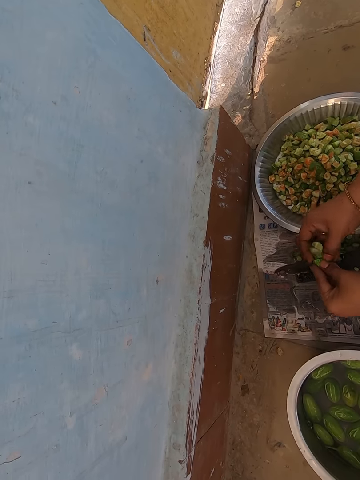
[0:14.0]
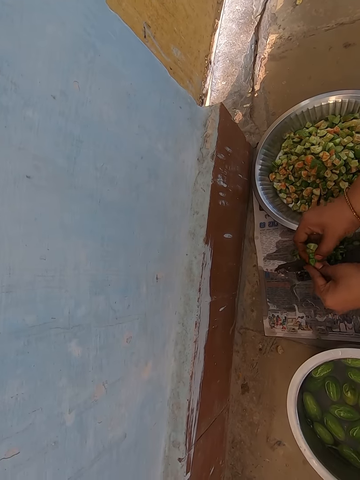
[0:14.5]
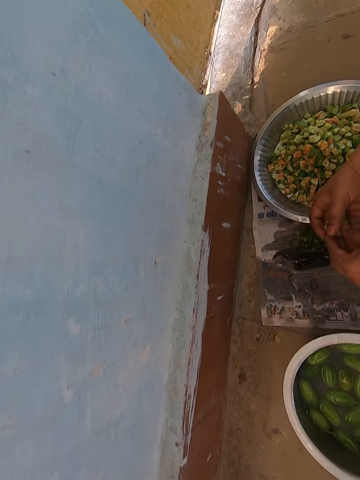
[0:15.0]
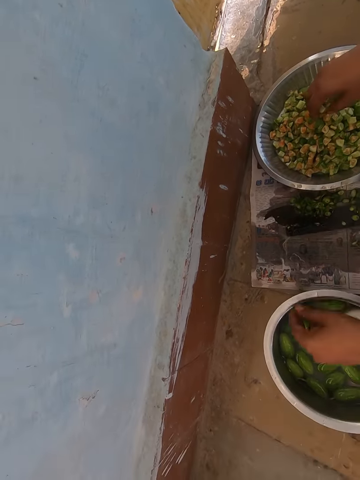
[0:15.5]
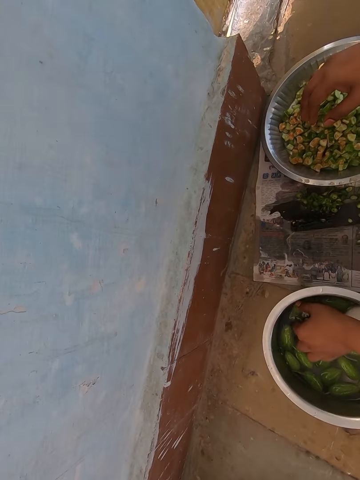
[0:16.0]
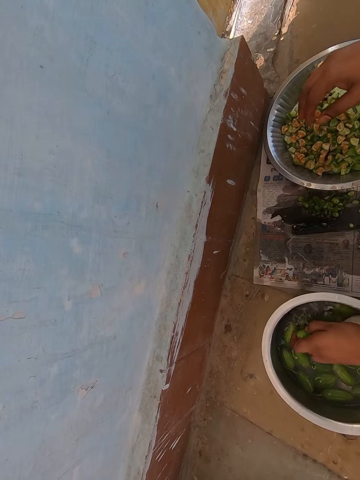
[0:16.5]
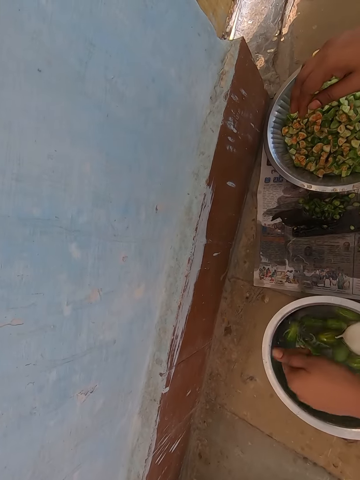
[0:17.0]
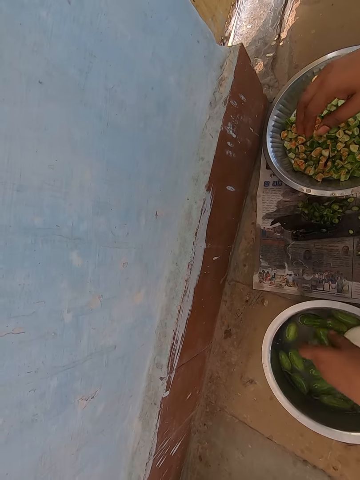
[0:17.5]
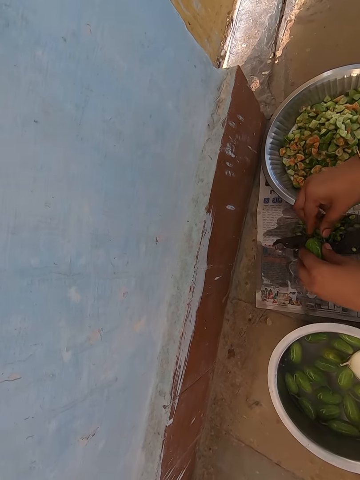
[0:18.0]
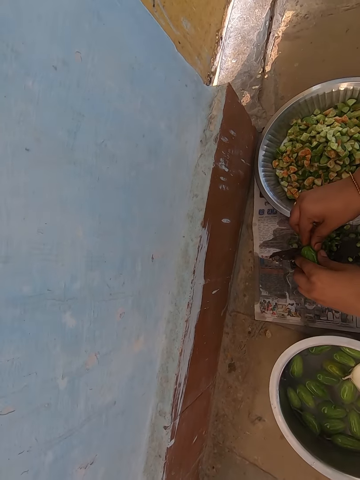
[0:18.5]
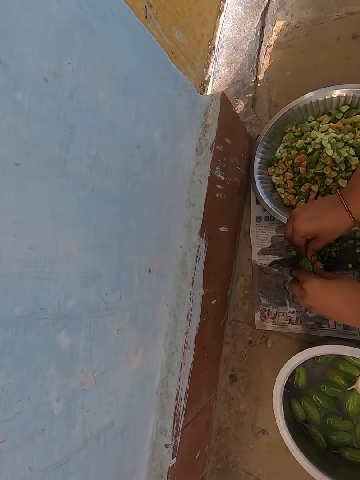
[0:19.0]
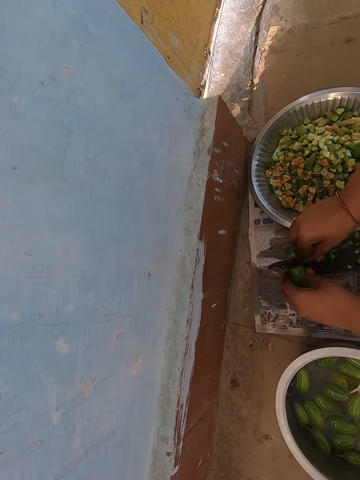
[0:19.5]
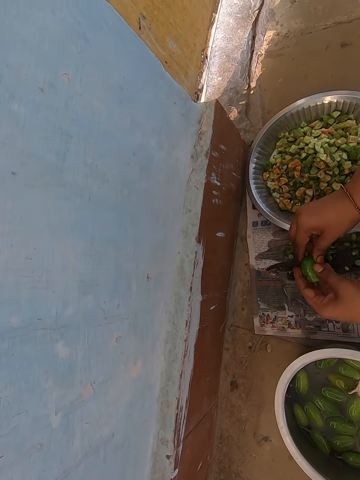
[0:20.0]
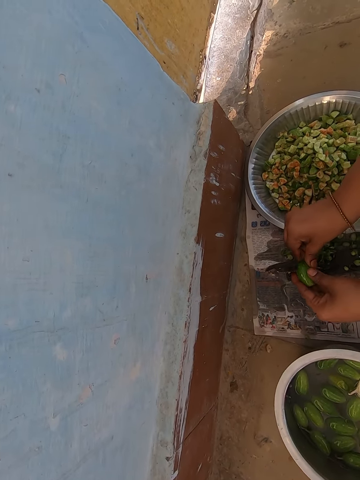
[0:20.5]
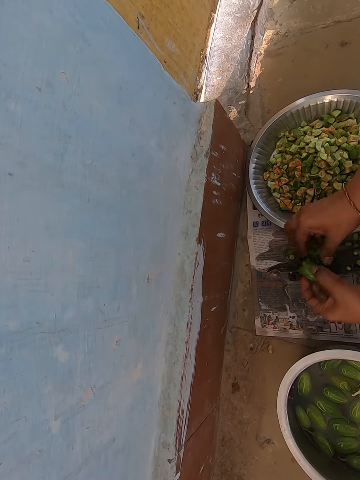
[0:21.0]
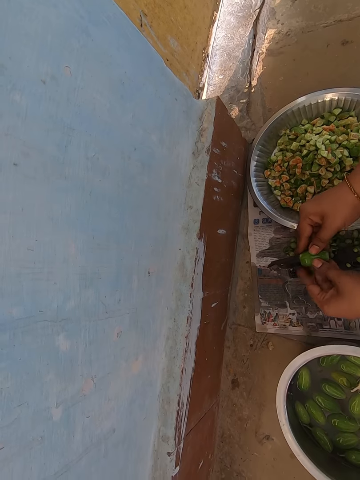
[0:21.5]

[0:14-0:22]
The camera wearer puts a piece of okra in the bowl. They pick the okra, wash the vegetable and cut the okra.

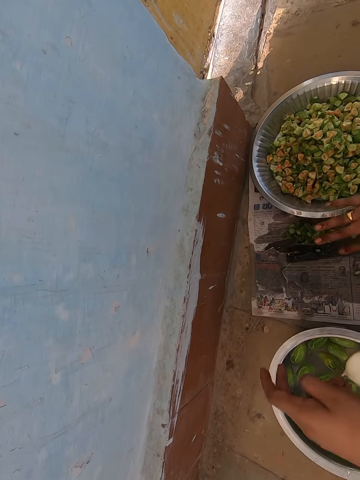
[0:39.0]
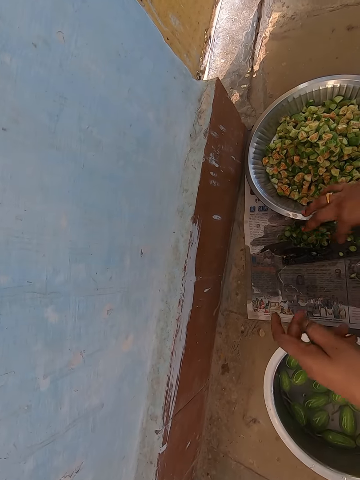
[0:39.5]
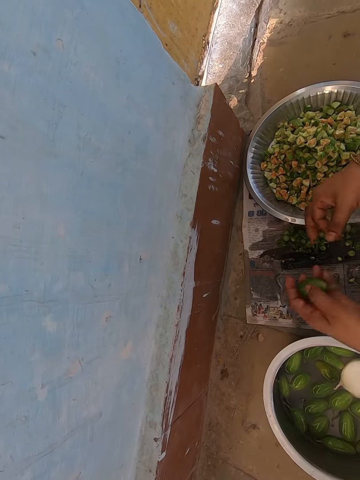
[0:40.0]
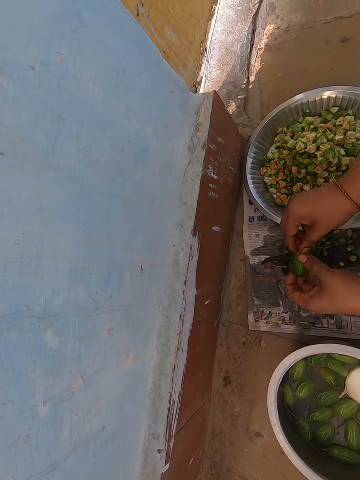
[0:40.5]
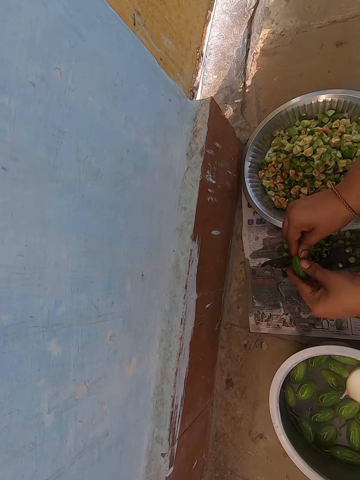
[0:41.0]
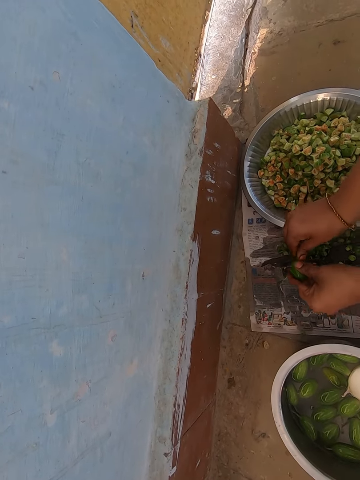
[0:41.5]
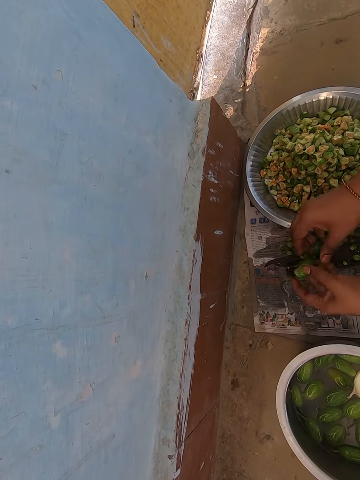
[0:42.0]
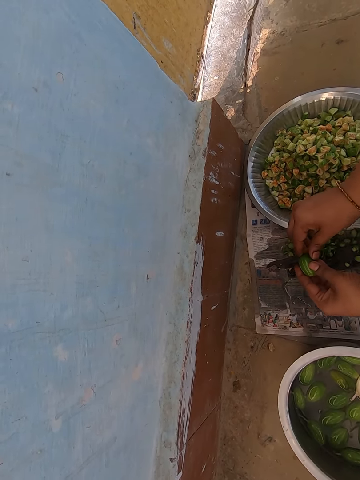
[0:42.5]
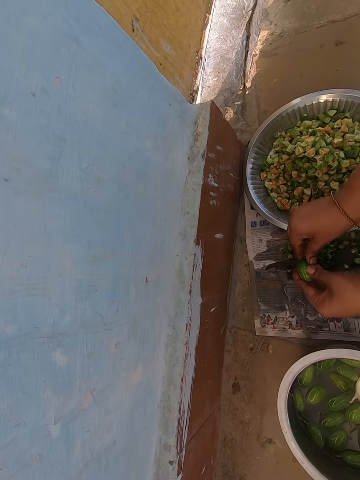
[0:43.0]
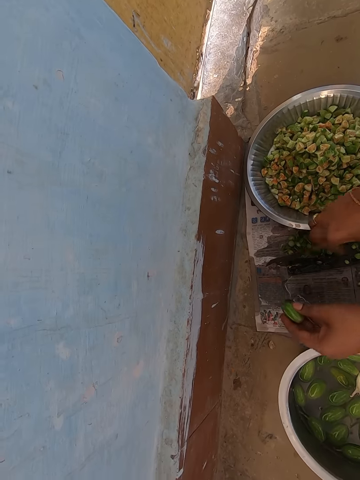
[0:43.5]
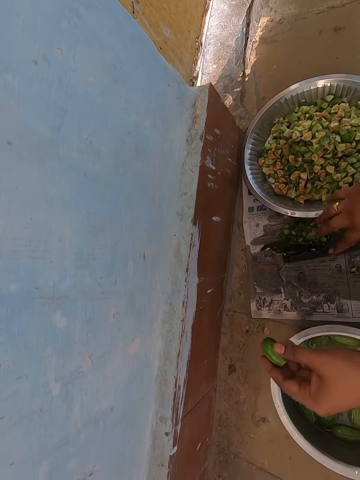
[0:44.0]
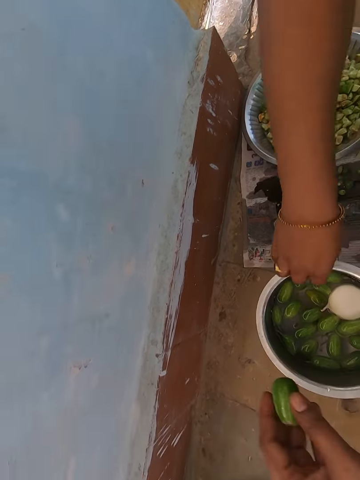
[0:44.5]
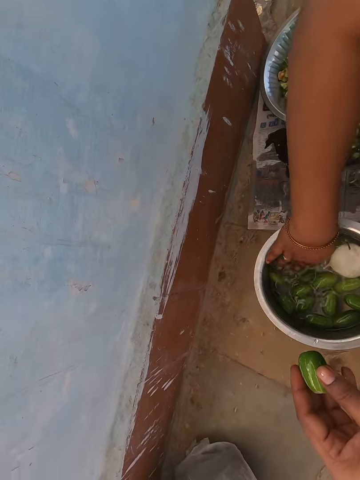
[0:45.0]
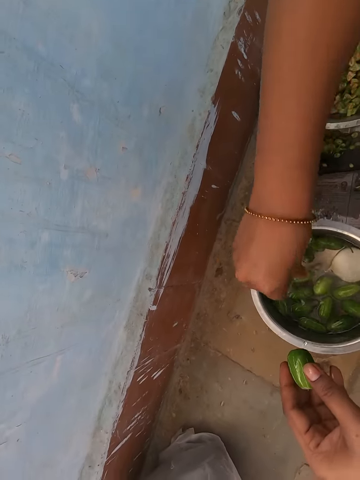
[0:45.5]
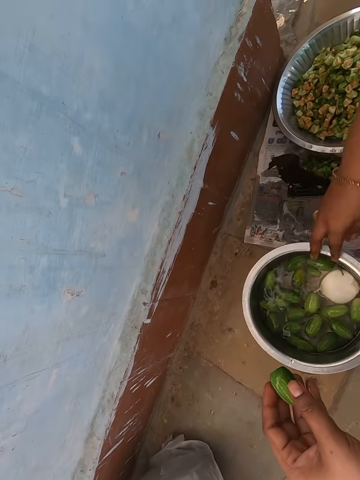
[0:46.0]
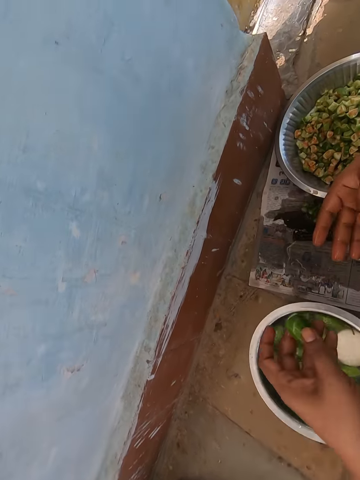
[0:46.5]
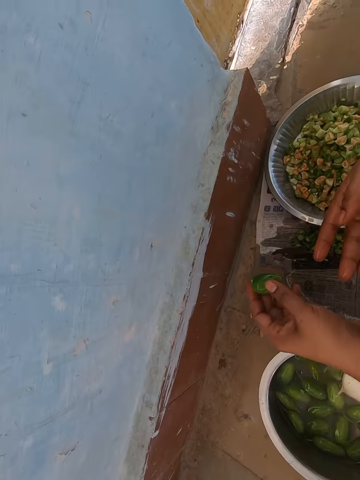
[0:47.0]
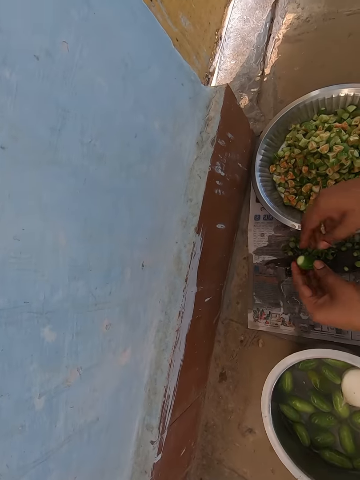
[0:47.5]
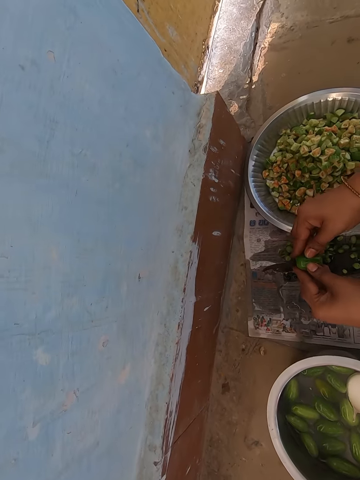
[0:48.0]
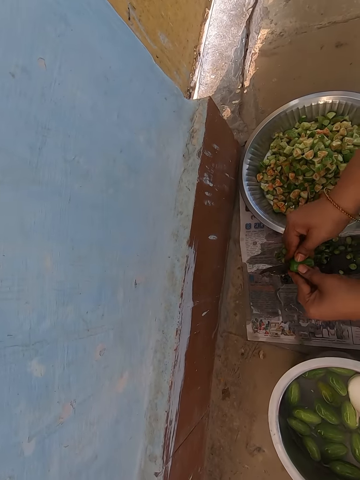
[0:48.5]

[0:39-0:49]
The camera wearer drops something. They cut the okra. They wash their hand and shake the hand. They cut the okra.

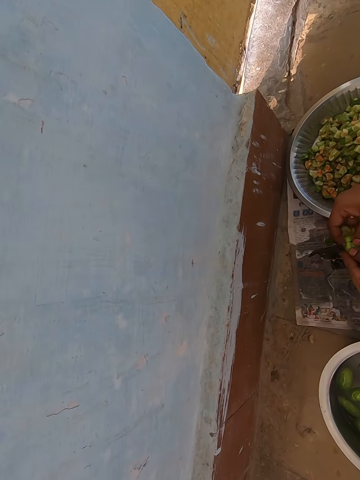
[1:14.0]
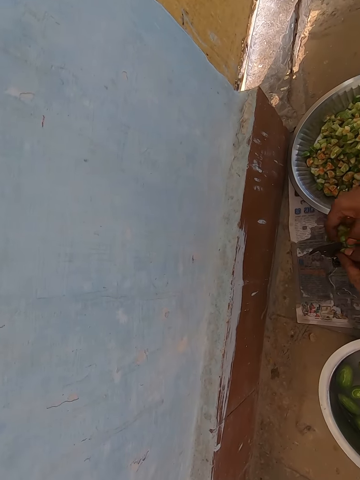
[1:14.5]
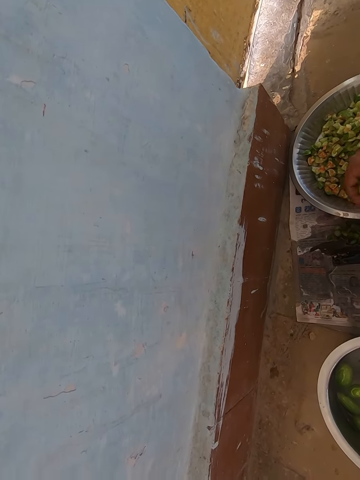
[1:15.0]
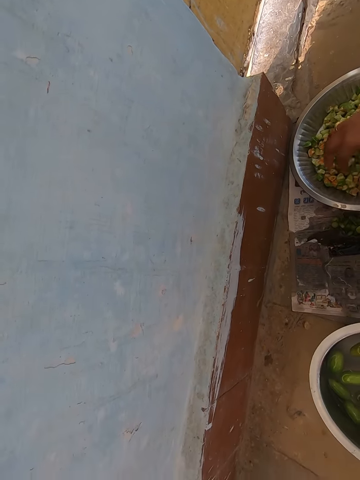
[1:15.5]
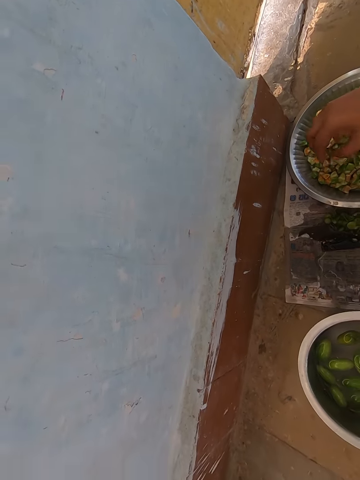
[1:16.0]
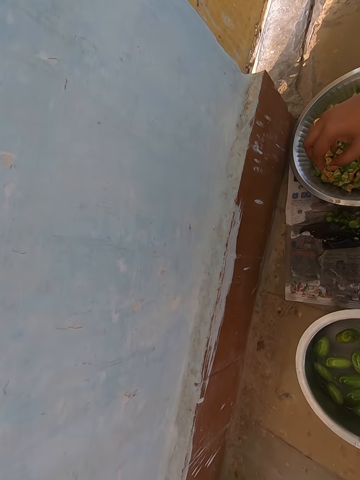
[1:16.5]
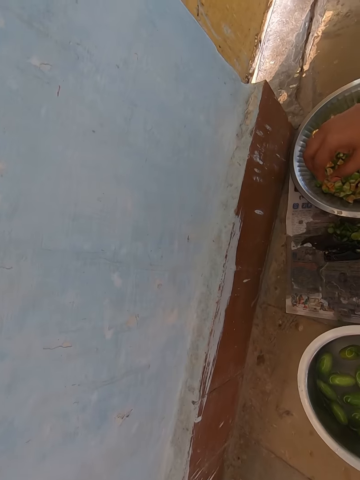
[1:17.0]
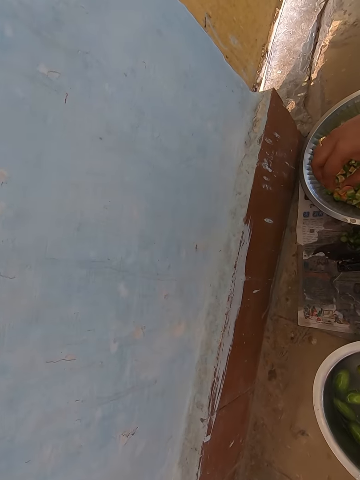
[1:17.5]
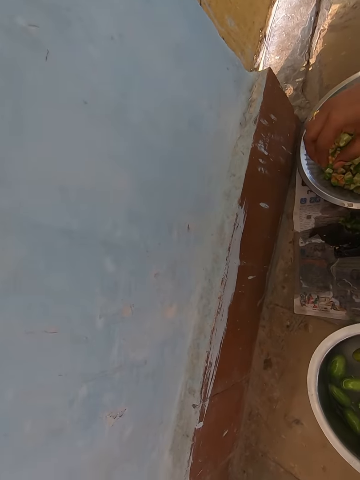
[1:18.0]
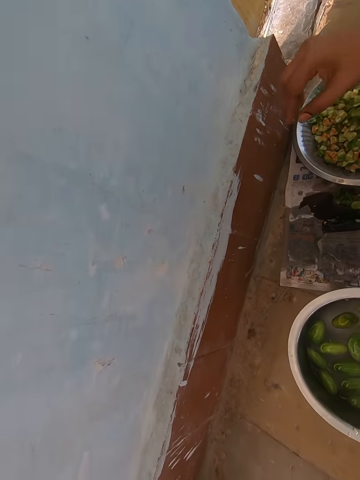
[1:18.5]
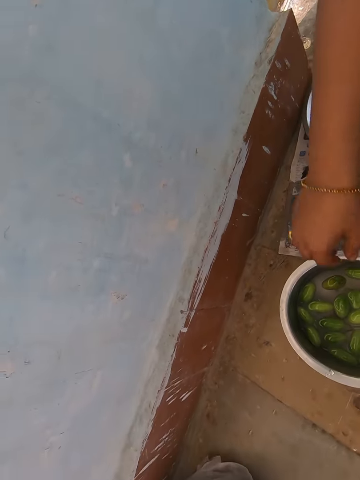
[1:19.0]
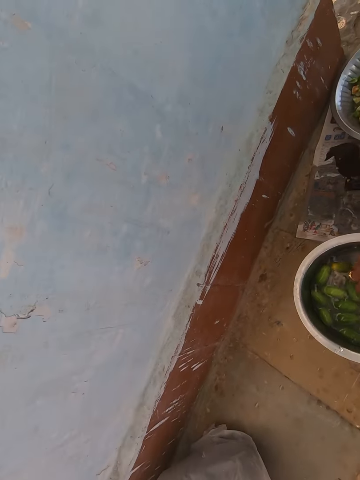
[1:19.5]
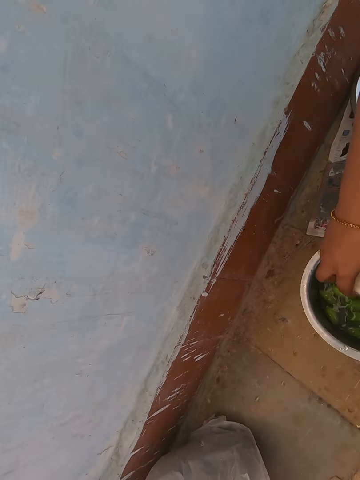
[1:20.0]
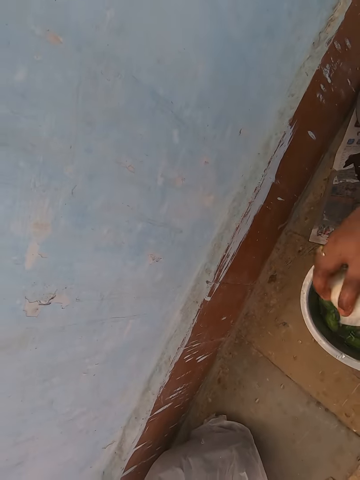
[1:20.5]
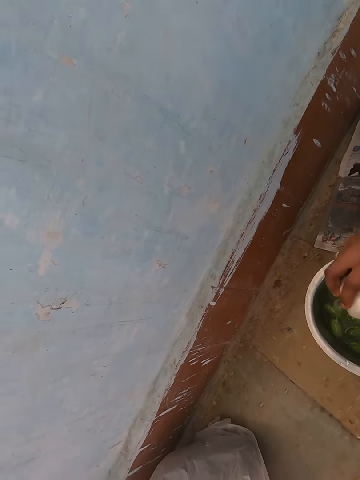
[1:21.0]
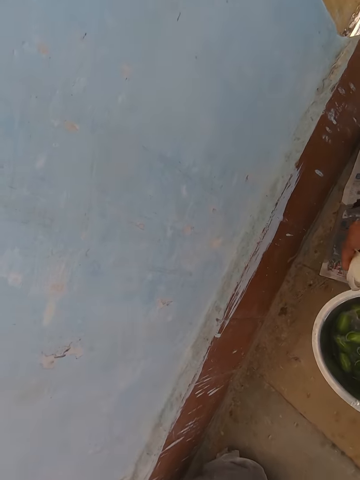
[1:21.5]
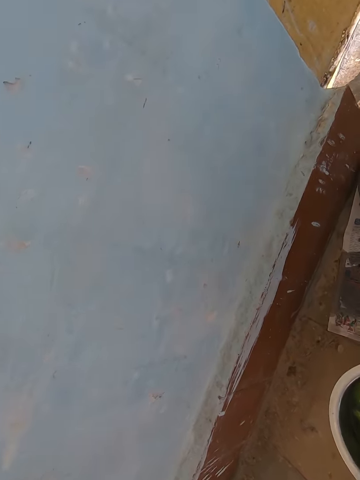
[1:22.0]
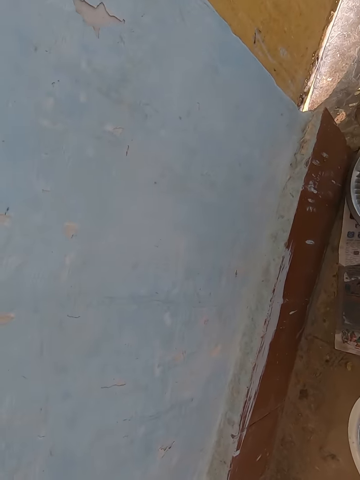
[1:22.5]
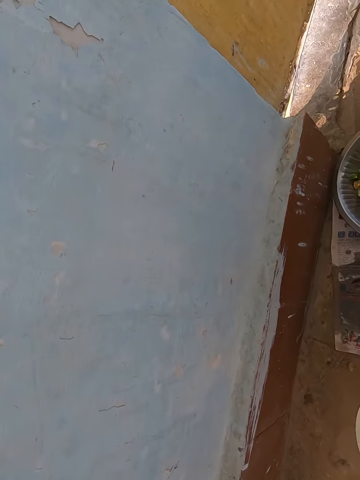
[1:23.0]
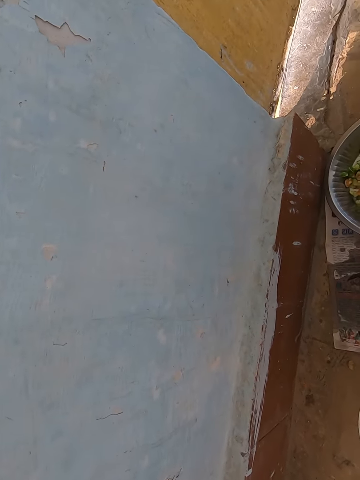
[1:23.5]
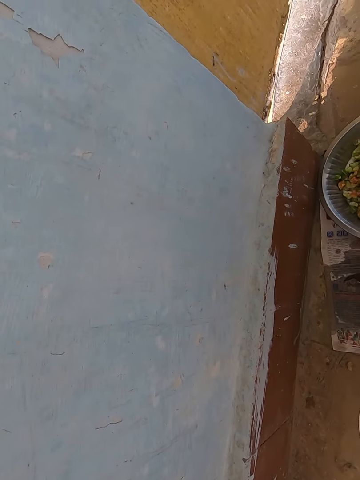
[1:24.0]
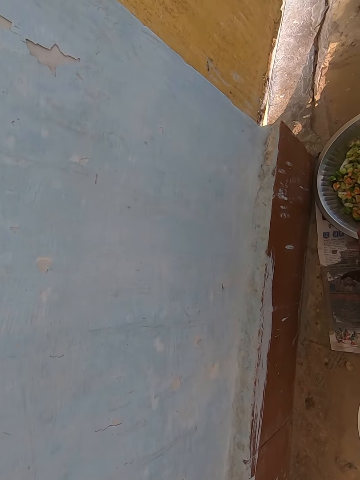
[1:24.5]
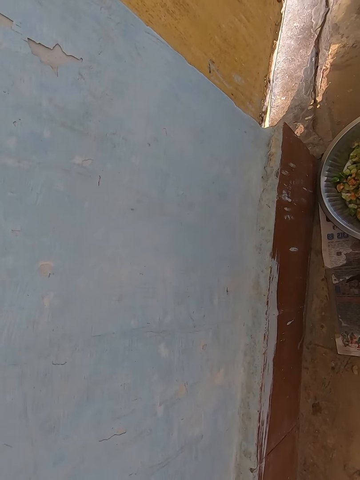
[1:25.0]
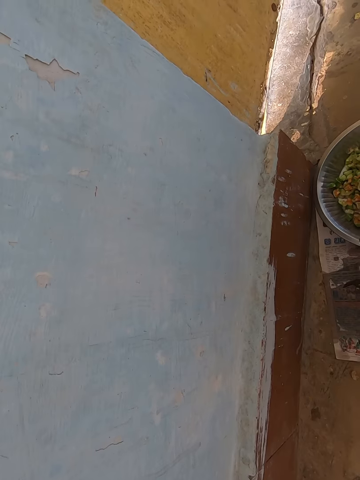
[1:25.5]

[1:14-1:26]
The camera wearer puts a piece of okra in the bowl. They pick an endive, shake something and cut the endive.
